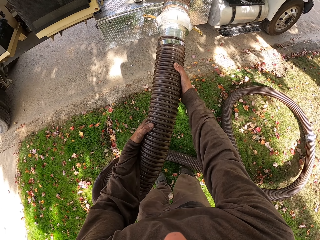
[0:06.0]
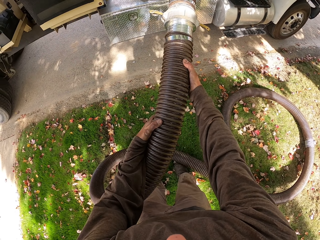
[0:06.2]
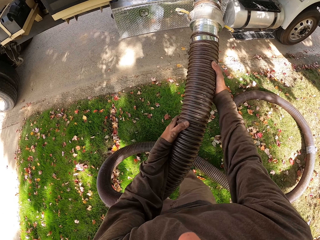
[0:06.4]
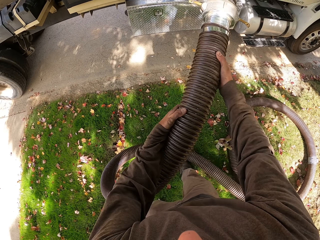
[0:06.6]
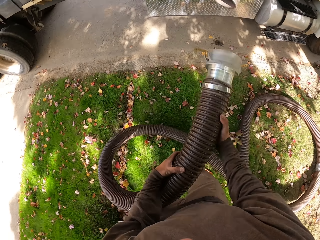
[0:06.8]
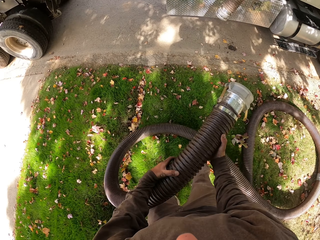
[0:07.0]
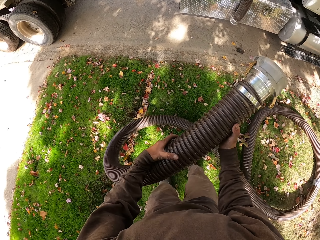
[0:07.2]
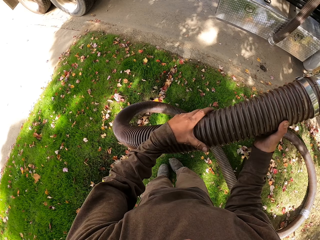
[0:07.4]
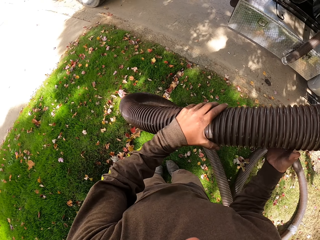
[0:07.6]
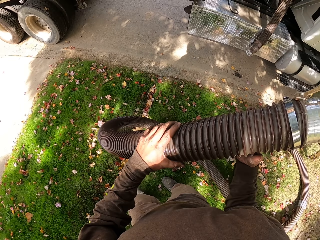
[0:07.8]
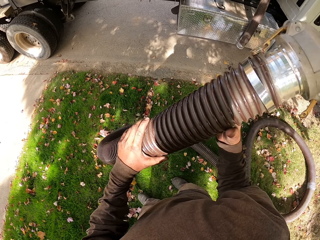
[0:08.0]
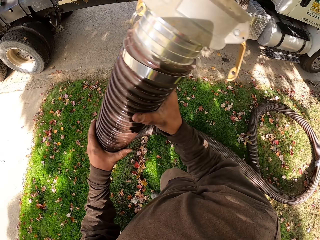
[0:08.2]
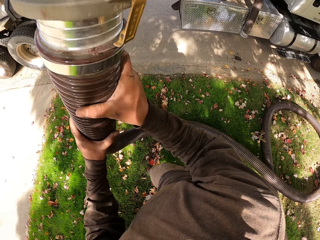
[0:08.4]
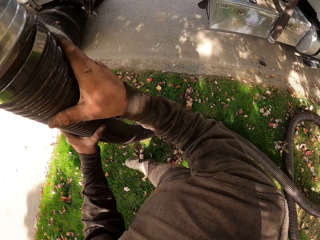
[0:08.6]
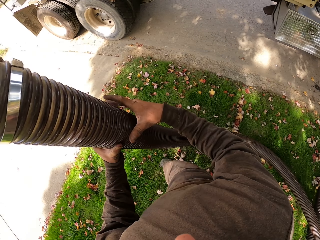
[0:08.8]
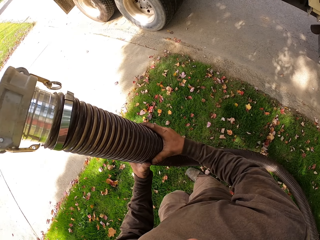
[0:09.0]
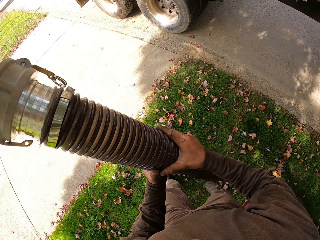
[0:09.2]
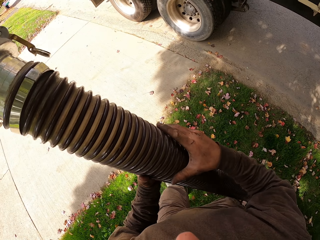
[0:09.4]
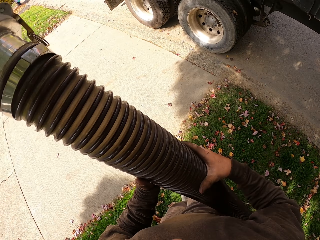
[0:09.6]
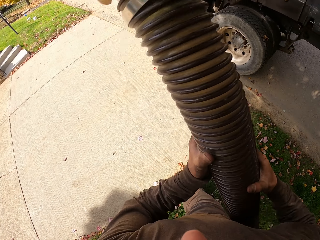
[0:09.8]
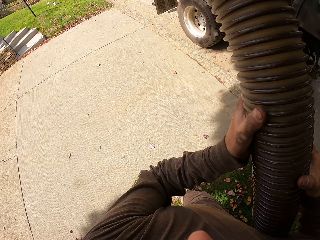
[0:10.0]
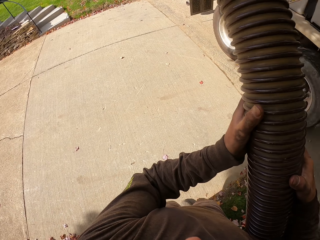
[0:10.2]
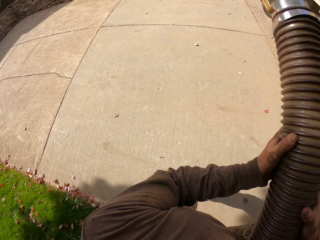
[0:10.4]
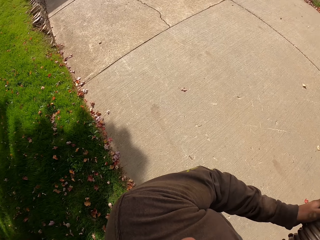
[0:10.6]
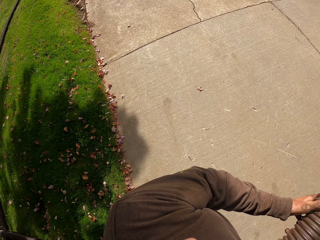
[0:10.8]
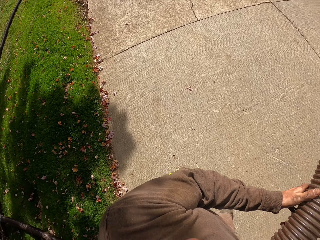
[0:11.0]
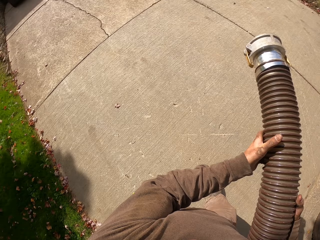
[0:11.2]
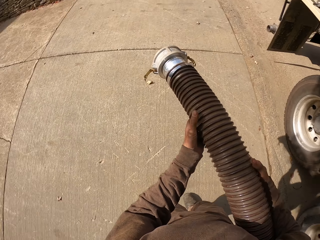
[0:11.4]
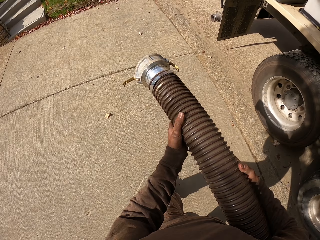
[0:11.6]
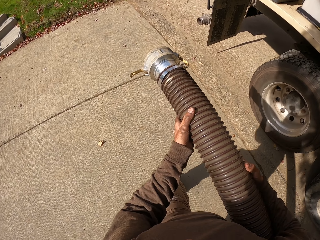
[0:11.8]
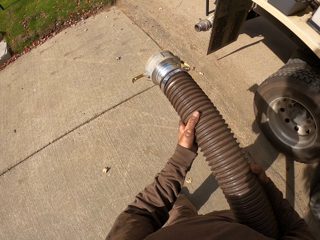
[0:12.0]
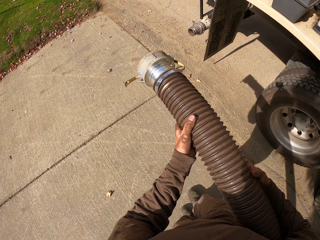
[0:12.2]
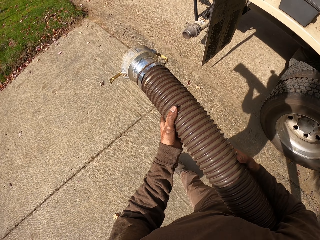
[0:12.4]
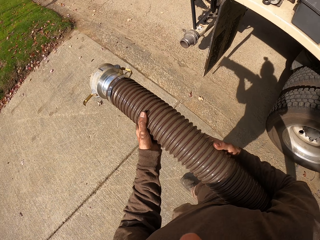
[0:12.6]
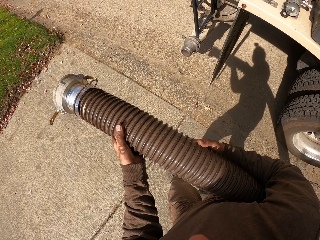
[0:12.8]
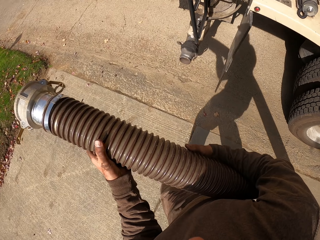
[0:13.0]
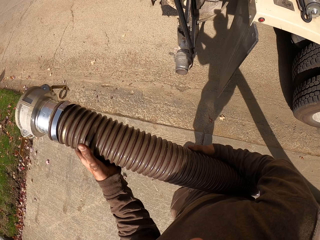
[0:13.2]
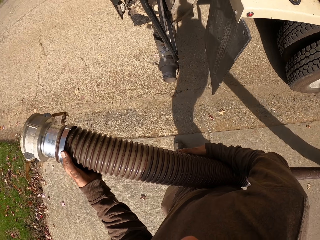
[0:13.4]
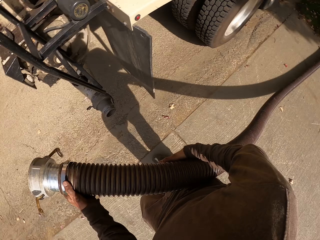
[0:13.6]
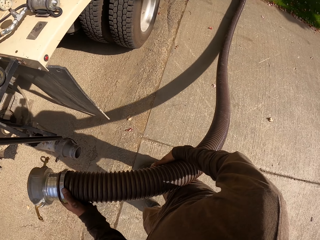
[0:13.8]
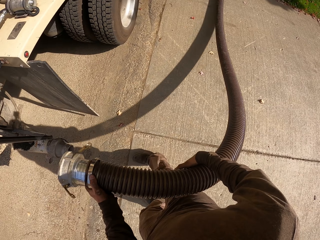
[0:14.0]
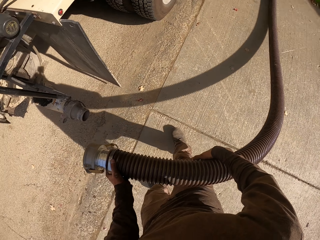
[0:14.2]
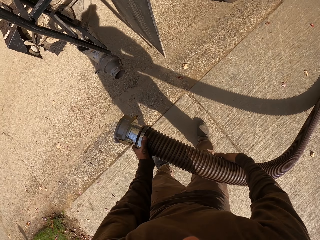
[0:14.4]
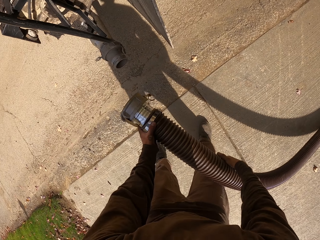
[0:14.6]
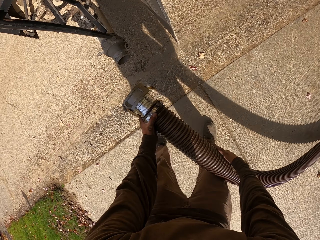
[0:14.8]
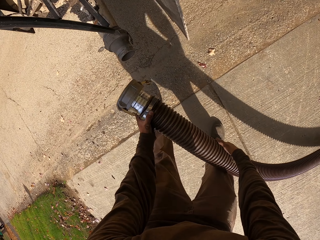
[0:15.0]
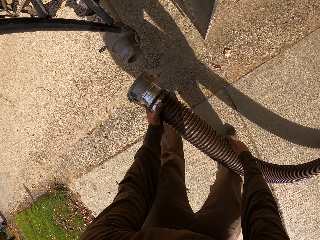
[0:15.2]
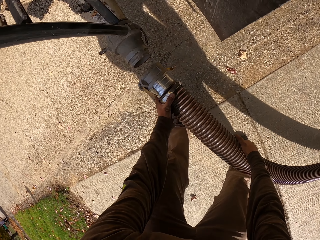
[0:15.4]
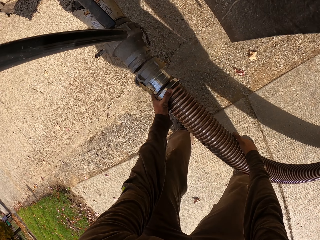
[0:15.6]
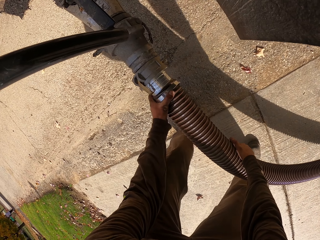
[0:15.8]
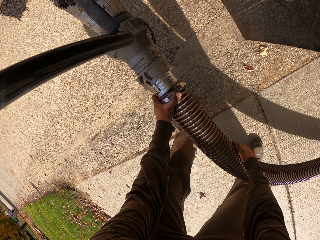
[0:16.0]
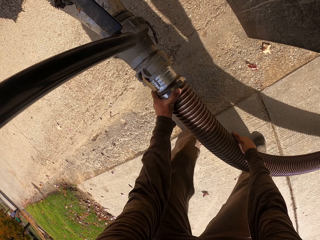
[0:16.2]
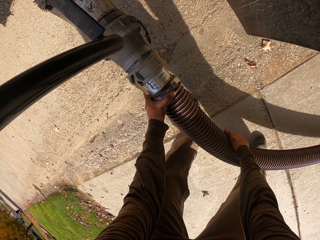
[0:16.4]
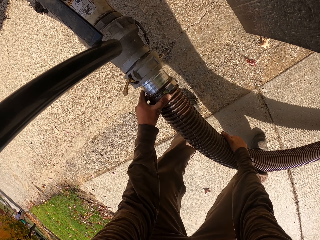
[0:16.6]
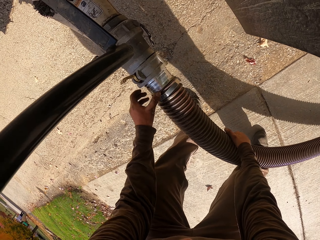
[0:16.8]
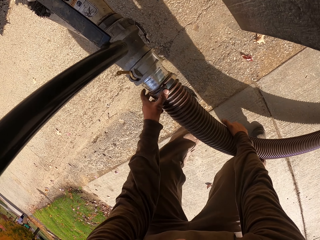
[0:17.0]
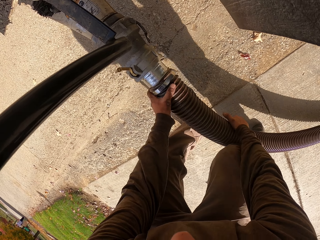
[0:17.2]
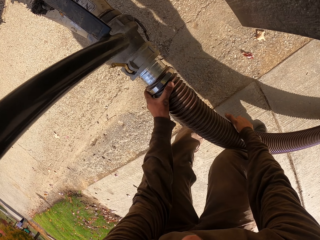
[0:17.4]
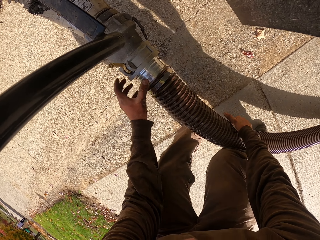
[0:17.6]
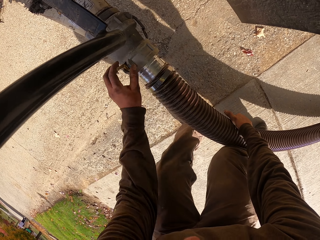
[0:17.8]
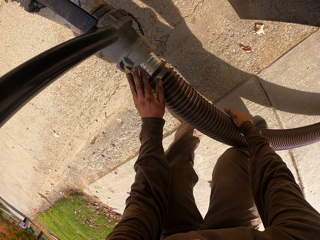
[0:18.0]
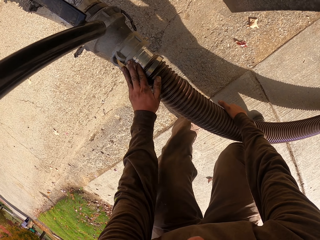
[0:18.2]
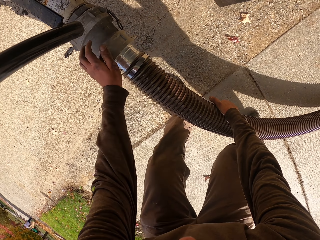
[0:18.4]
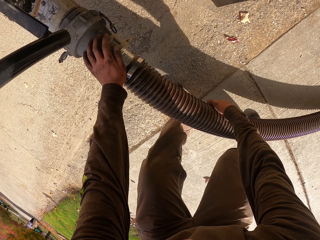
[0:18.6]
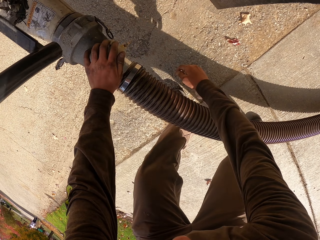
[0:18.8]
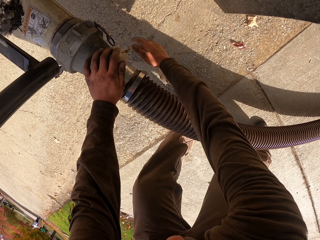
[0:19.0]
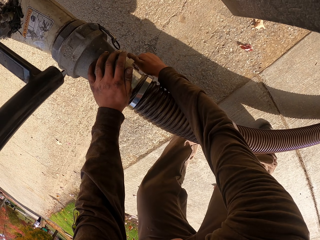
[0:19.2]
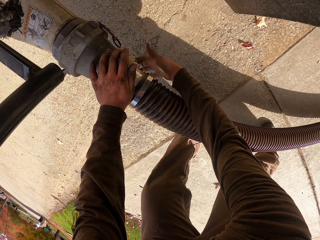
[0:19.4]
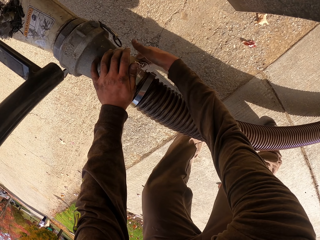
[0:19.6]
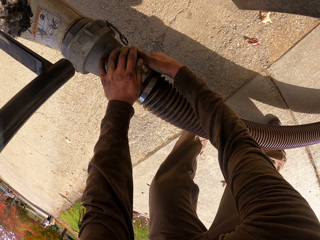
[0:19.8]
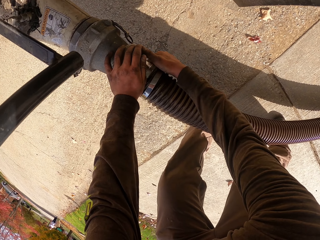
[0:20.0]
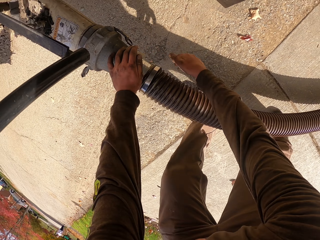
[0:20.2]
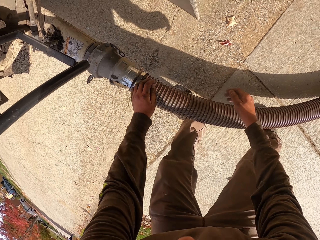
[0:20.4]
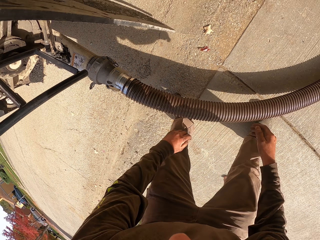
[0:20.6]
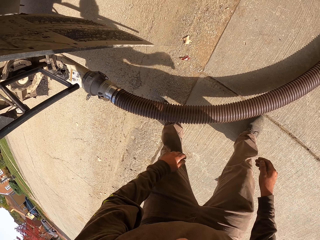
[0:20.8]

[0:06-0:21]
The camera wearer unjoins the pipe. He moves around. He holds the plastic pipe with both hands. He walks with the pipe on his hands. He fixes the drainage pipe. He fits the plastic pipe on the metal. He tightens the pipe using clips. He moves his hands away from the pipe.

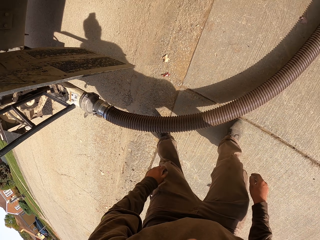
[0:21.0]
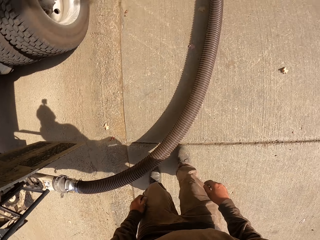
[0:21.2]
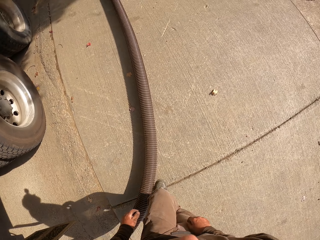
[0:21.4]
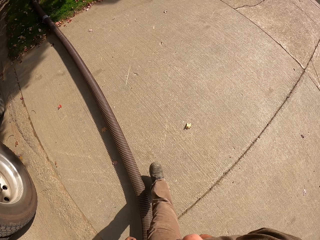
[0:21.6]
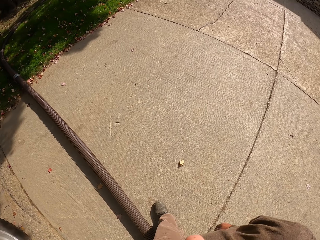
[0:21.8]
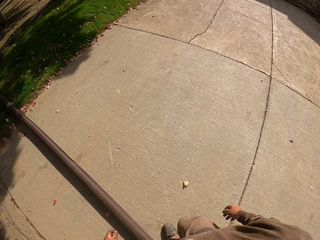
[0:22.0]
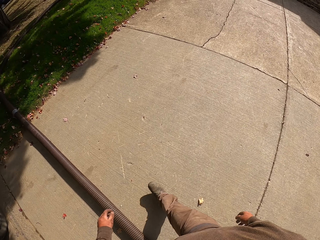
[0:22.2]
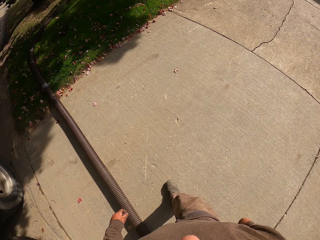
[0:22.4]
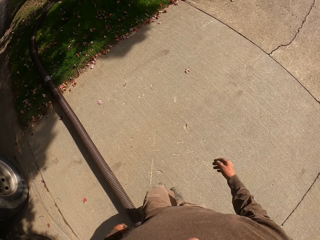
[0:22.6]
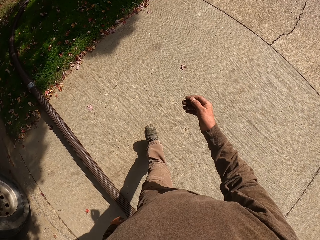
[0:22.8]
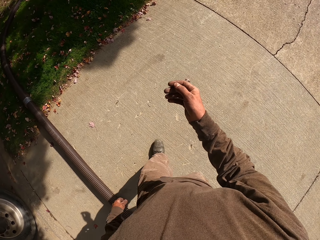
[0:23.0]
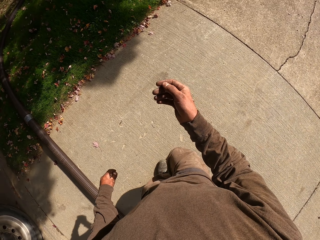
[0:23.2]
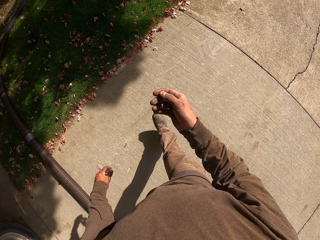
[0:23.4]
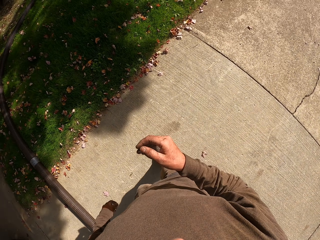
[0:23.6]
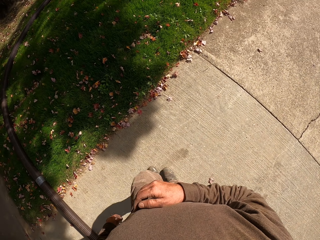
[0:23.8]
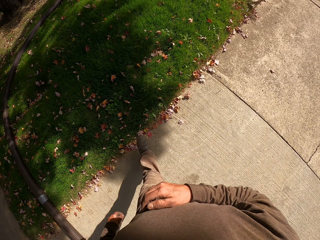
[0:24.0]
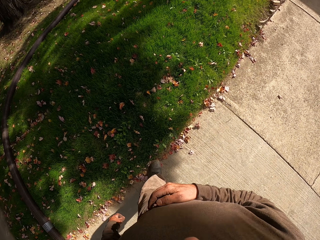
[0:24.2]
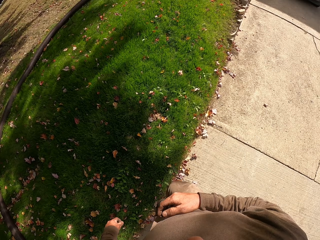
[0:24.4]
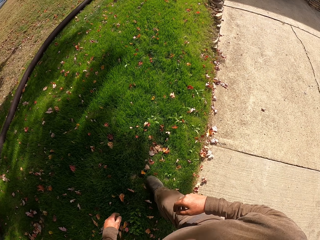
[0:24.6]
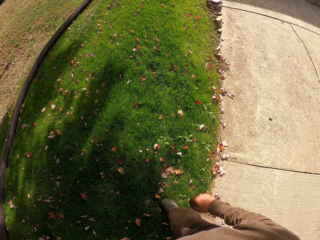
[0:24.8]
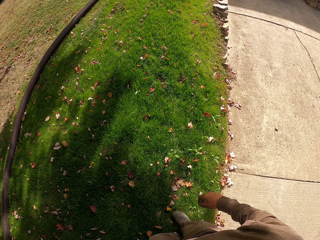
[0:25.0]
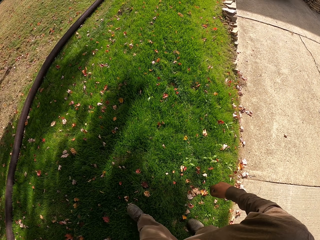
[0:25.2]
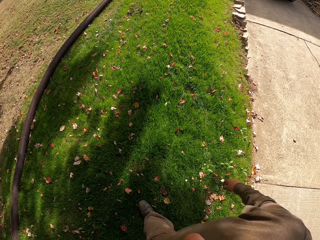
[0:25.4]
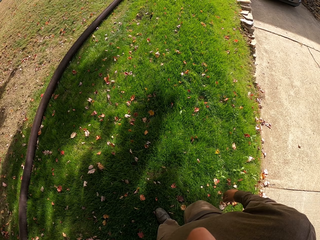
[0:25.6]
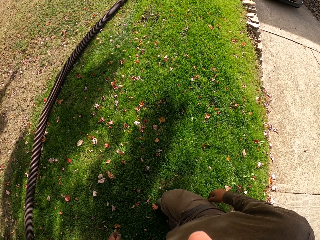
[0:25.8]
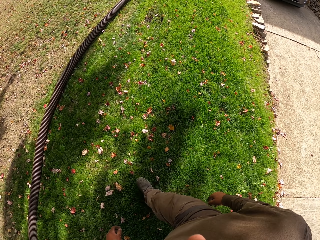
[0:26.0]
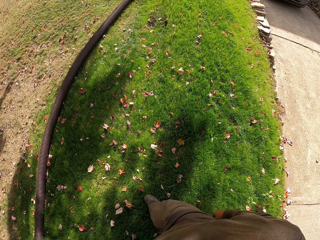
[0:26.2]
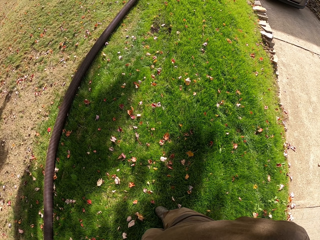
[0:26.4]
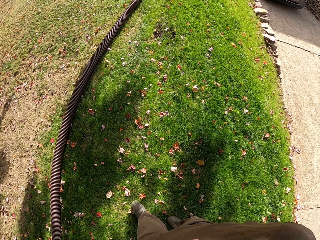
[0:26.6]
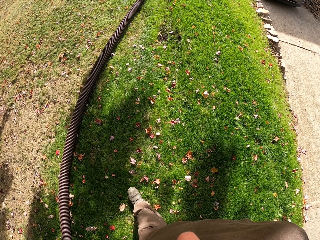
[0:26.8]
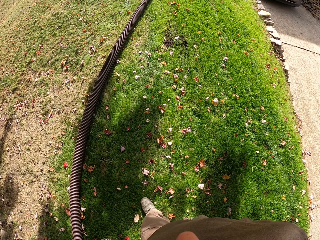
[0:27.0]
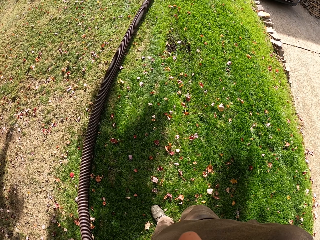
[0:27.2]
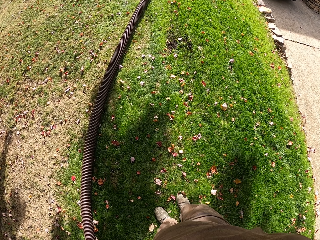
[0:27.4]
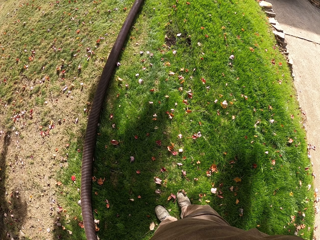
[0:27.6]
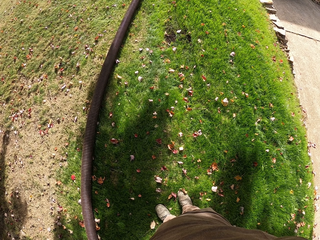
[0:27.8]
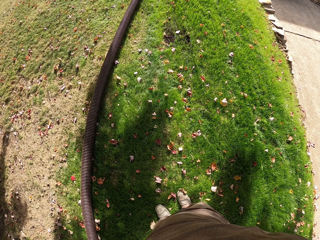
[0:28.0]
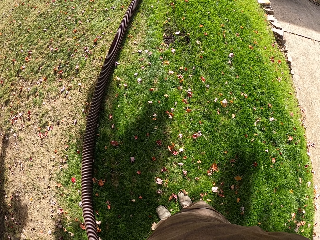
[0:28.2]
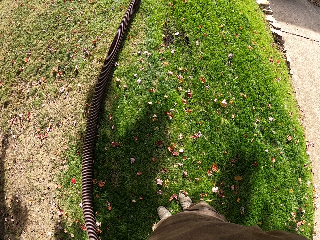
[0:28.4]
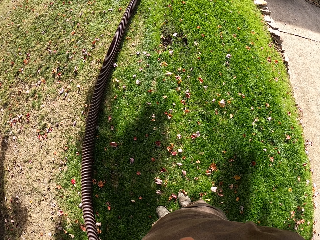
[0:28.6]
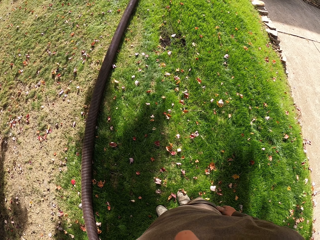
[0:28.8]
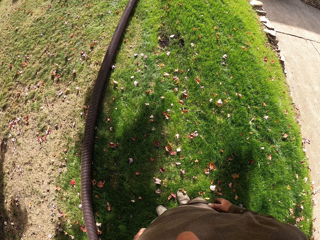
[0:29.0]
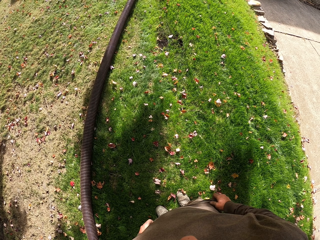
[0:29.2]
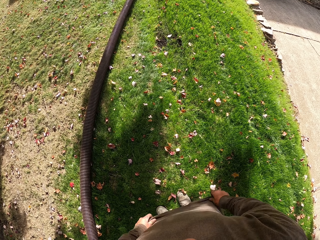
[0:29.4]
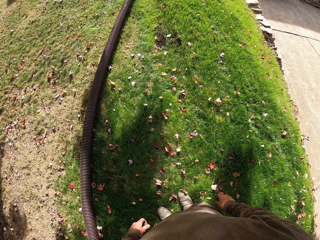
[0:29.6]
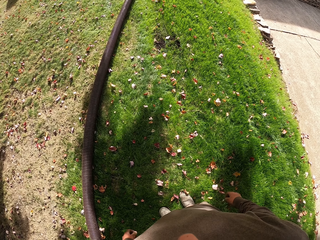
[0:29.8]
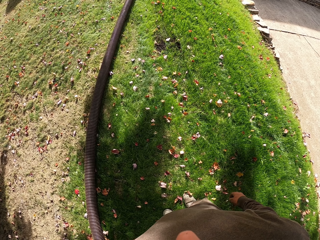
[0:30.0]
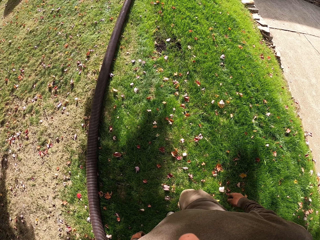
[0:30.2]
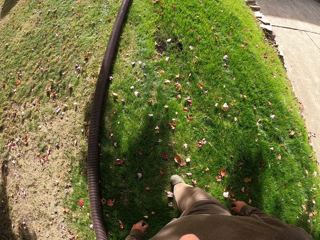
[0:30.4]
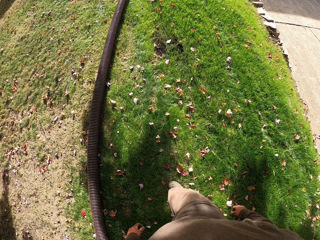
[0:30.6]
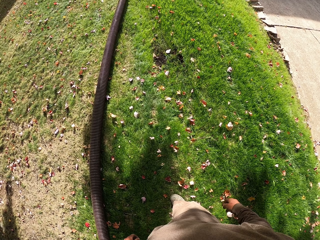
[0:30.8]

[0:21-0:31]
The camera wearer walks around. They touch their waist. They lower their hand. They walk on the grass. They pull their trouser.
